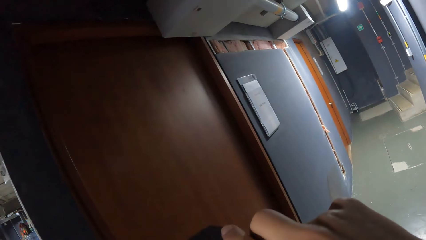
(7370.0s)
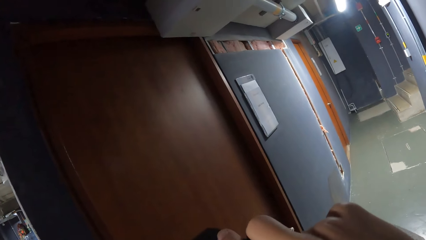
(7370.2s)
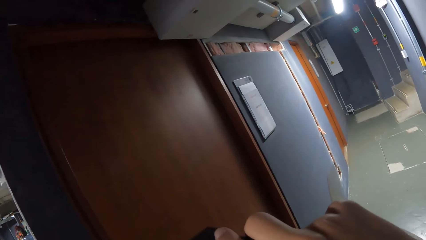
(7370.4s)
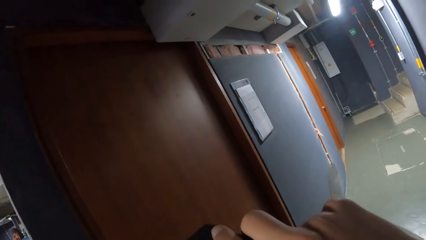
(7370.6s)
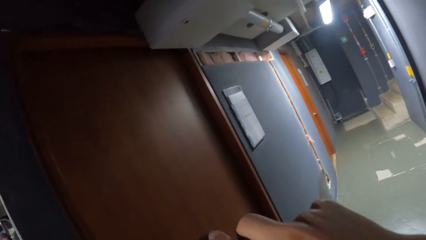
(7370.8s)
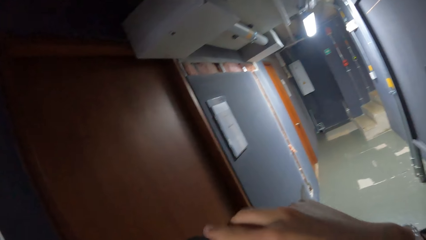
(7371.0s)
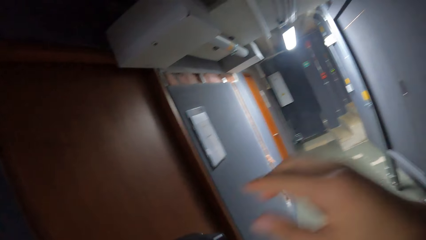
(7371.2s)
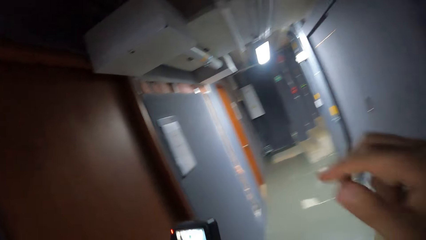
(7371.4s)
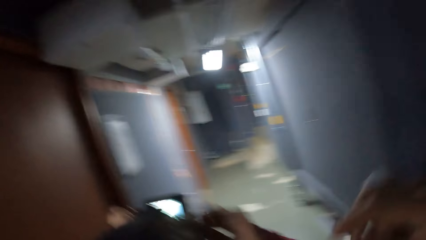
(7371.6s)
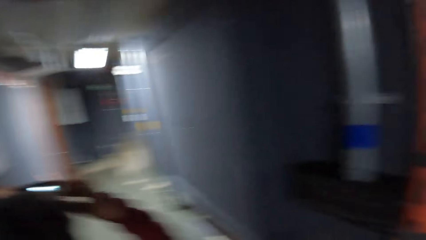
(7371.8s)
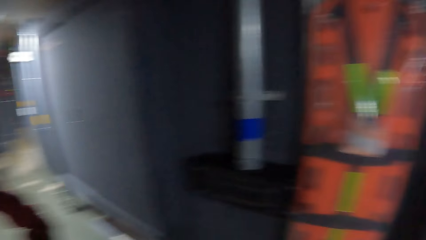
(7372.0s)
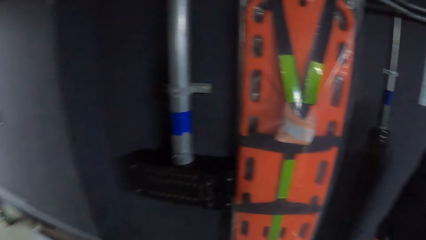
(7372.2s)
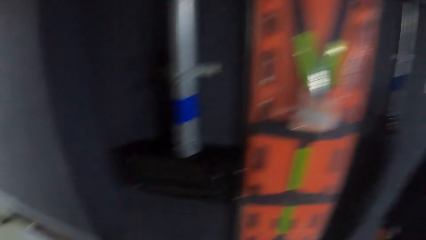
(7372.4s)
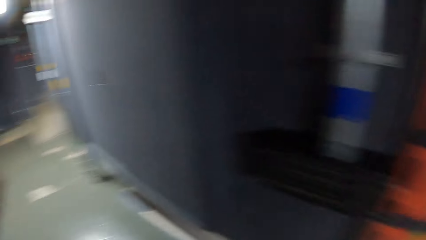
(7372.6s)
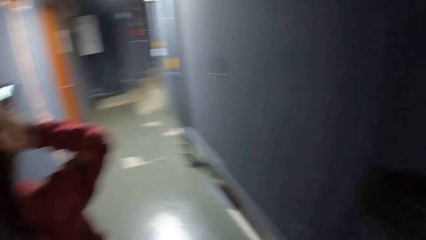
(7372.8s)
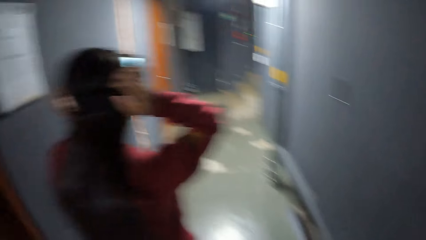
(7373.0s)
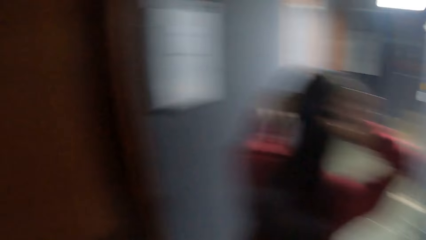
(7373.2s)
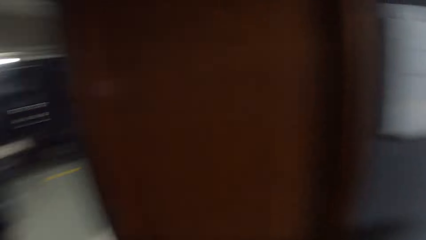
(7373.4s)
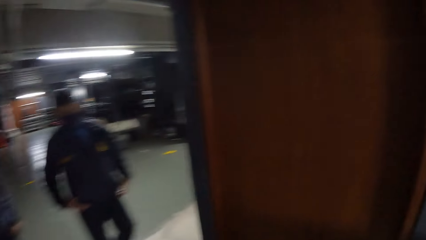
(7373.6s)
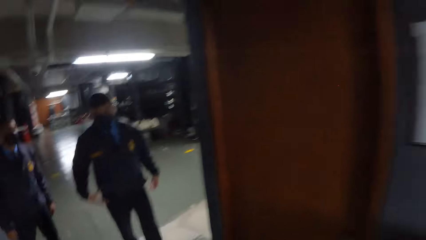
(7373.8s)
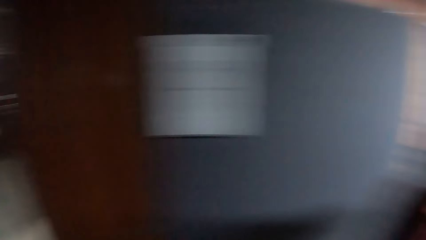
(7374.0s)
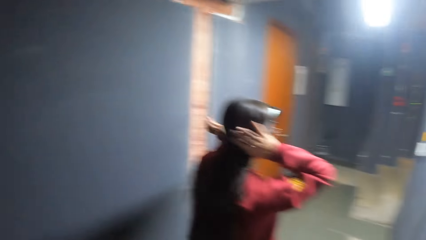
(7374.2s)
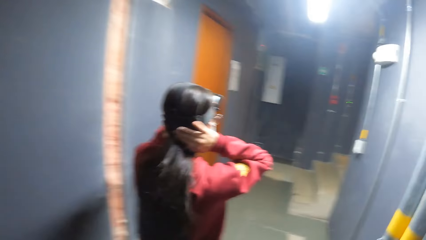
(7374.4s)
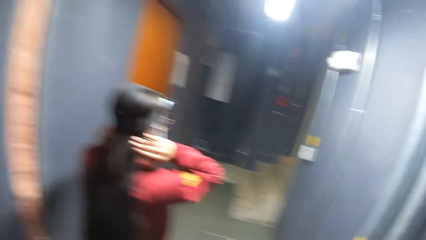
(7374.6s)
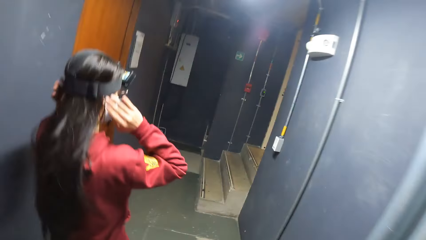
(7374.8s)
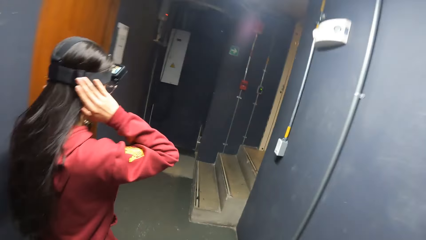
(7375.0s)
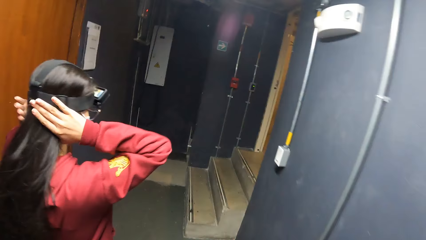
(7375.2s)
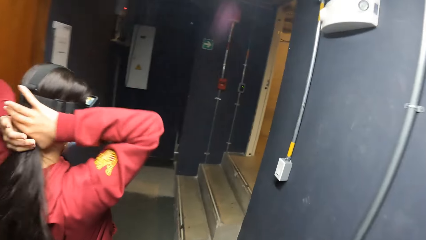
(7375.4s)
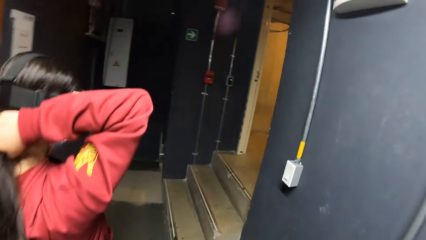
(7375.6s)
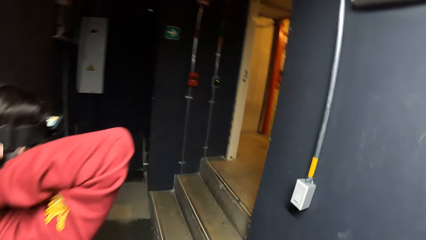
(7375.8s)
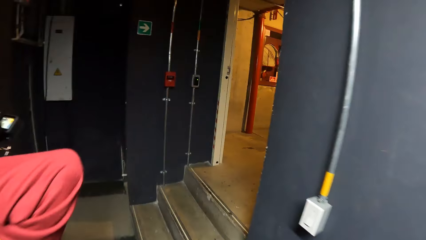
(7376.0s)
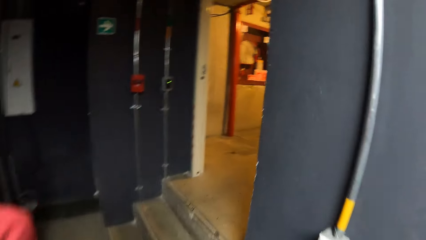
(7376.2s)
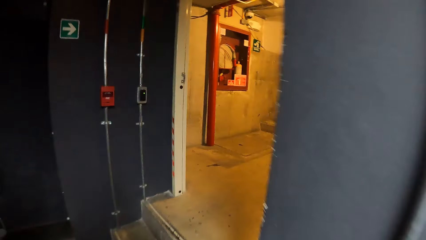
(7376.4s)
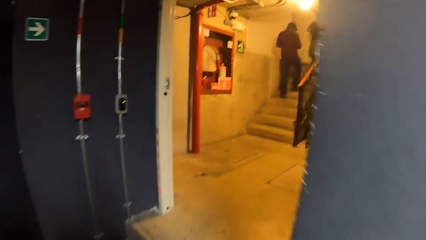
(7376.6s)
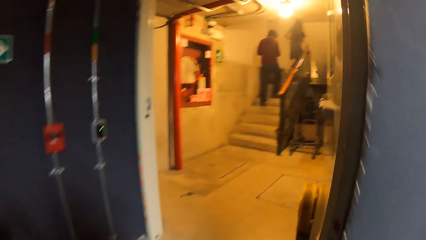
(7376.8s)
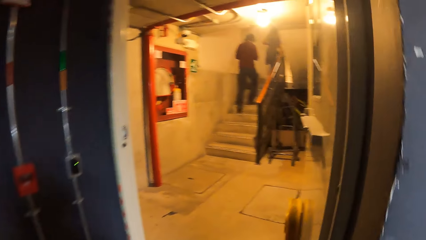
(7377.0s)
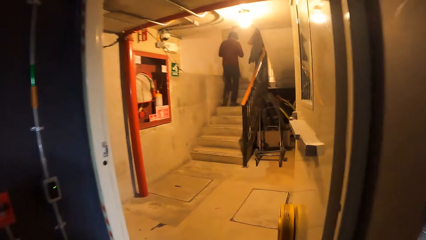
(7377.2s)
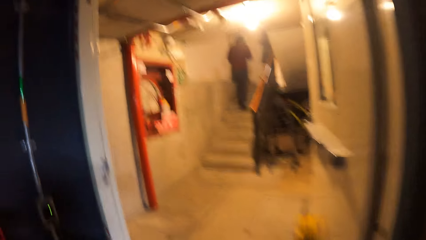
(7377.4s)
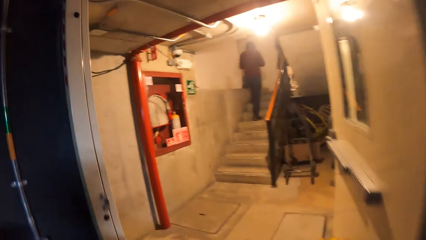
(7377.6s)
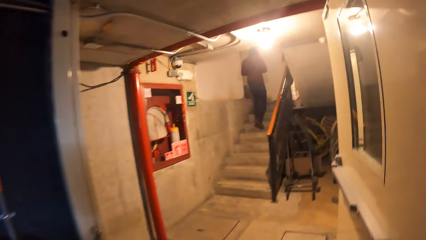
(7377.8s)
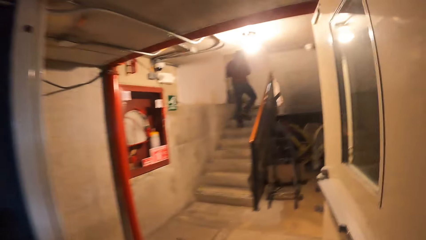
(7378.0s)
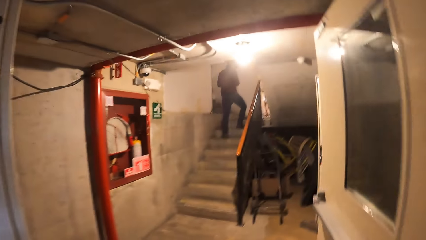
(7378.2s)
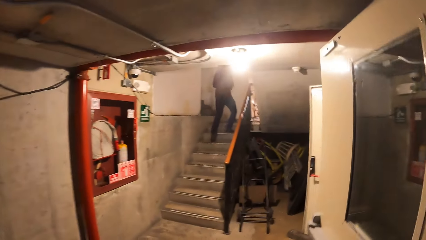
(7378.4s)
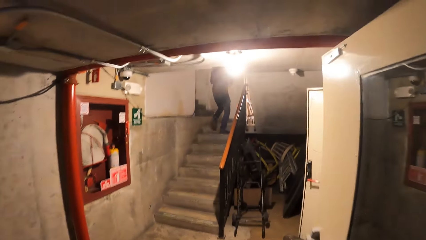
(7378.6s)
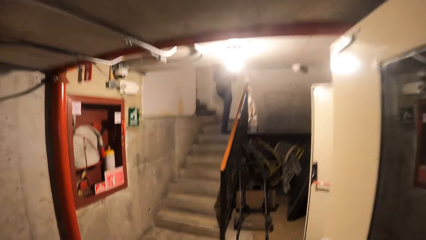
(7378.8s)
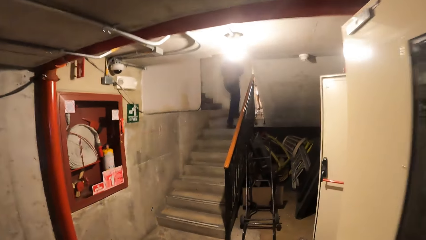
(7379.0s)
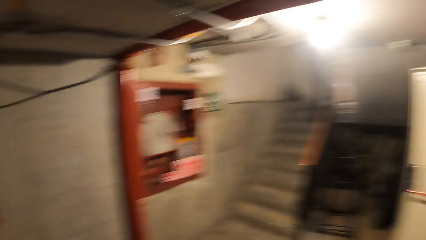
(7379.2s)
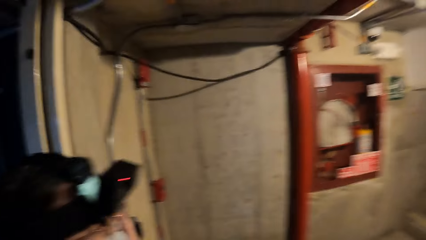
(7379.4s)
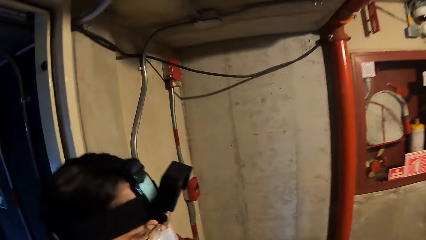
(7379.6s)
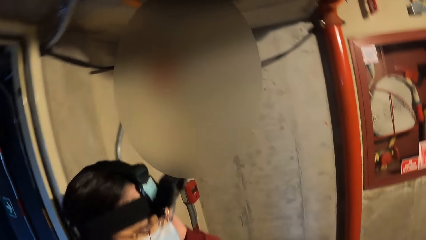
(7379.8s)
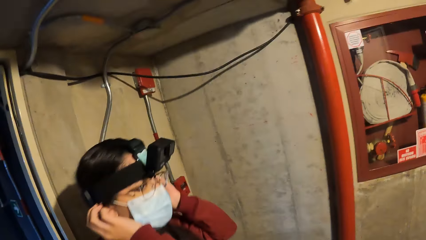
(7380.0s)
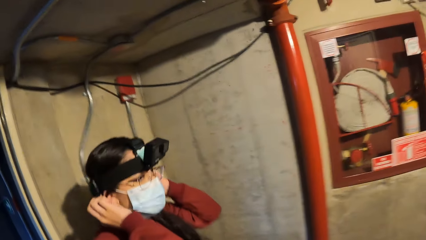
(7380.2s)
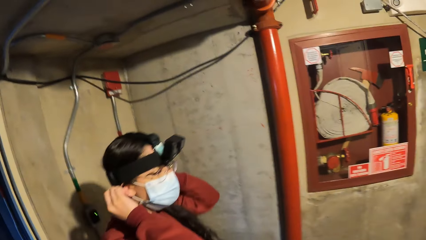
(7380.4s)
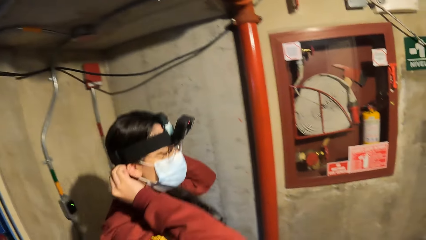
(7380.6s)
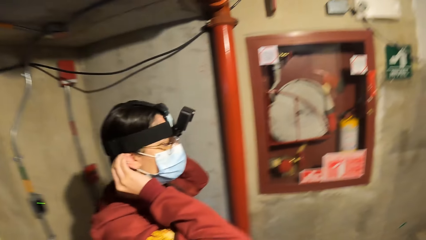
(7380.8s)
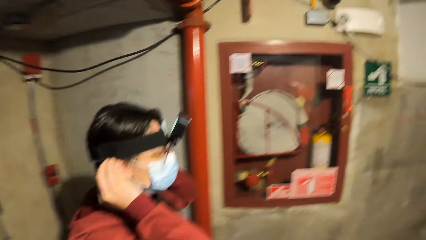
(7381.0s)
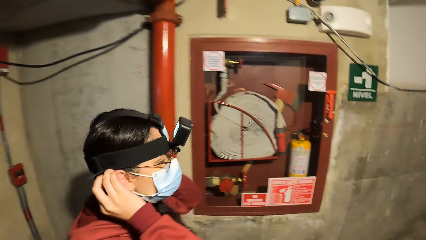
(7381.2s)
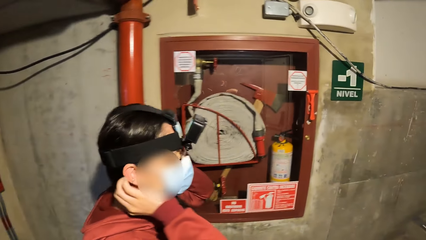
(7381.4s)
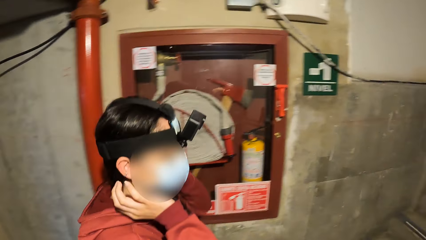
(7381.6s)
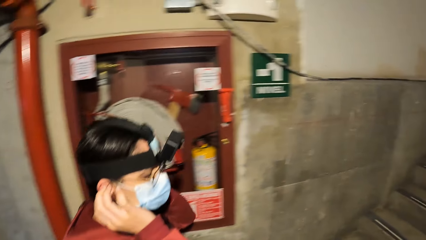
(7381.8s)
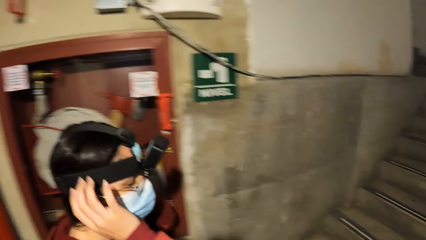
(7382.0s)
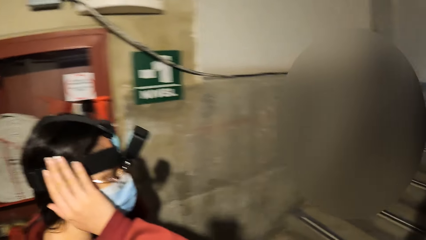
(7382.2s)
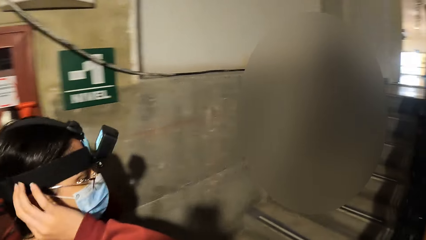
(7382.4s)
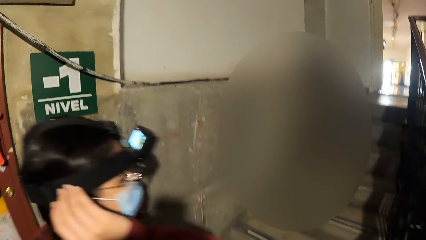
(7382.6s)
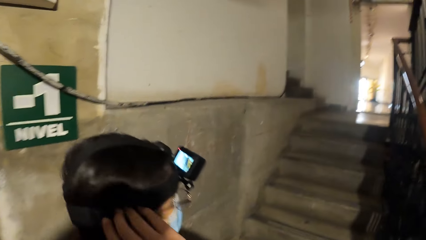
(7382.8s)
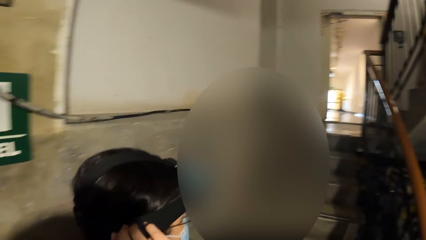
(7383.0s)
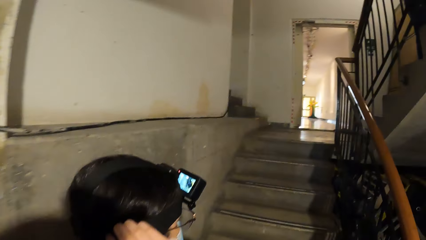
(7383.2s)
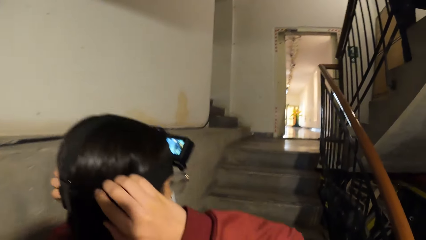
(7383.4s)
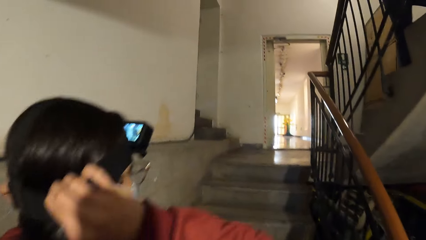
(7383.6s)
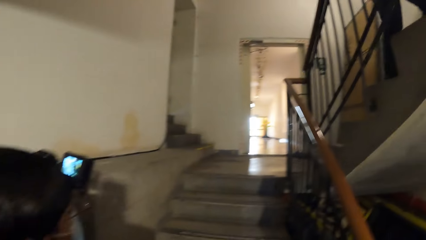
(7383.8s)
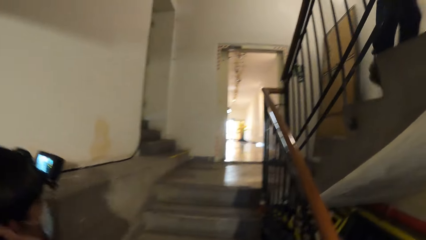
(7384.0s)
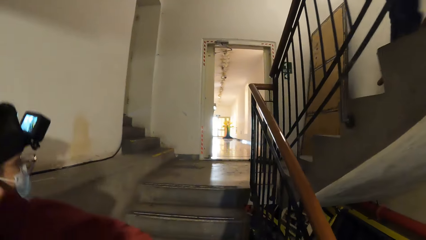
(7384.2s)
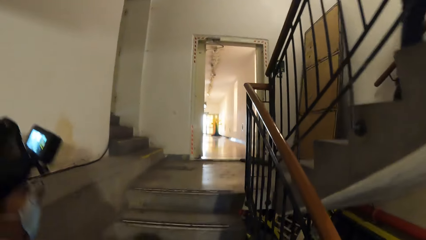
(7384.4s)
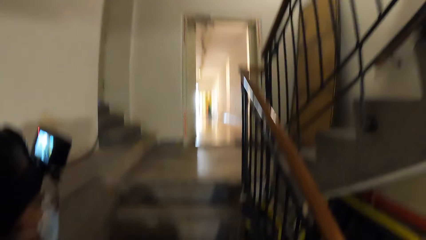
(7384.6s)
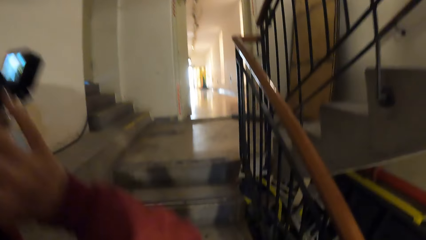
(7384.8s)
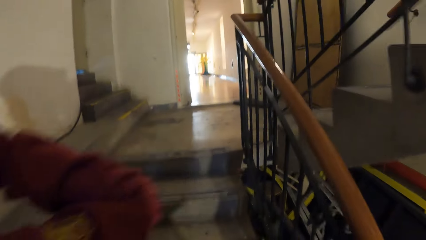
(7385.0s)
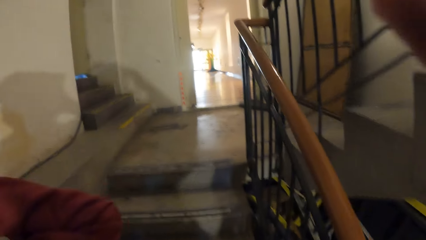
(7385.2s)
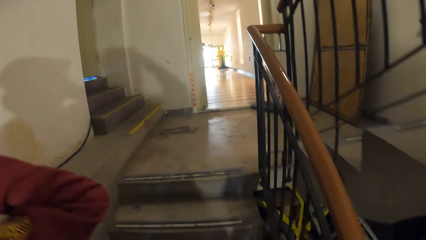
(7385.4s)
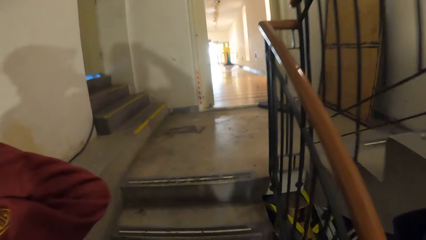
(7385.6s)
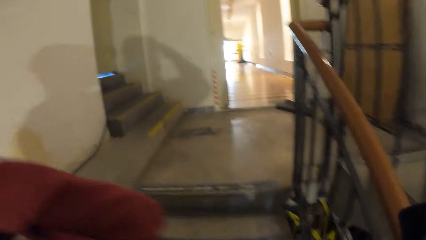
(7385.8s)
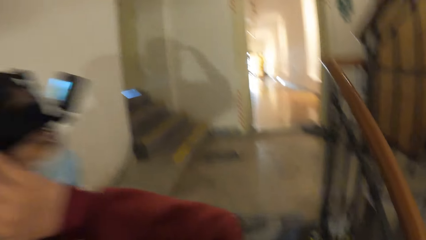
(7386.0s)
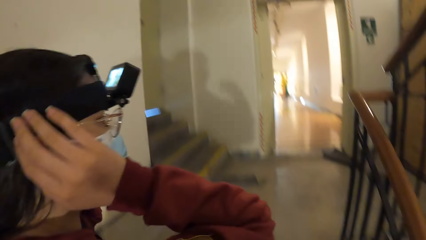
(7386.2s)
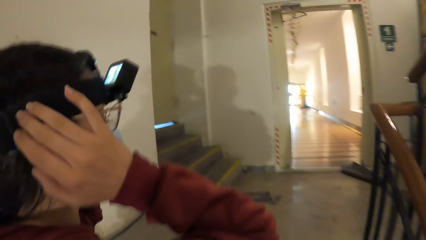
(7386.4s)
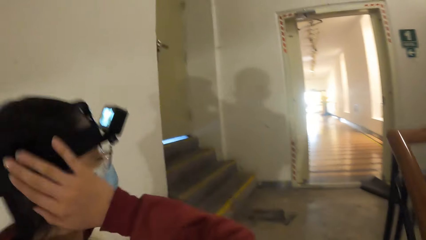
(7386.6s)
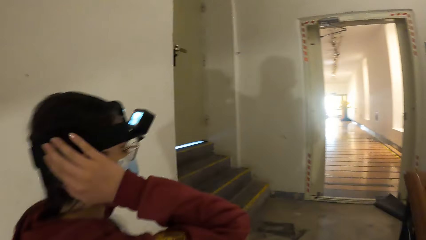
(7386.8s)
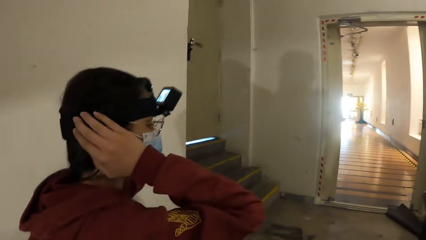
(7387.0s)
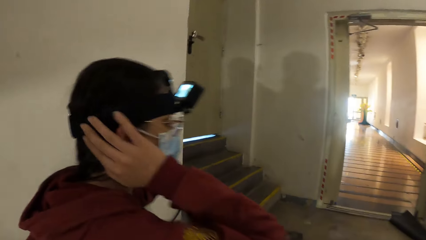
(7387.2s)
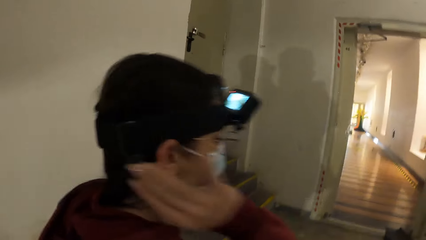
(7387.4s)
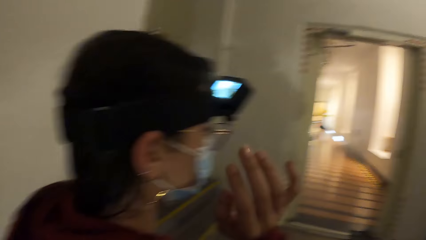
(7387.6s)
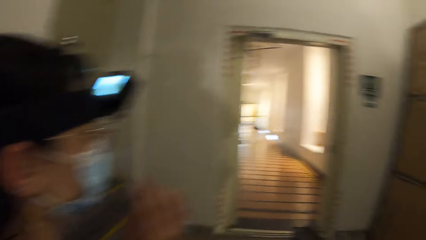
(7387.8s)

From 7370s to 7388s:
The camera wearer walks around. The woman packs her hair with both hands and walks up the stairs in the room. The camera wearer walks up the stairs in the room. The woman walks up the stairs in the room. The camera wearer walks up the stairs in the room. The woman adjusts the camera on her head with both hands.
